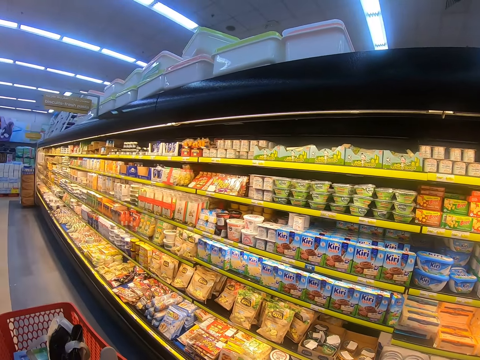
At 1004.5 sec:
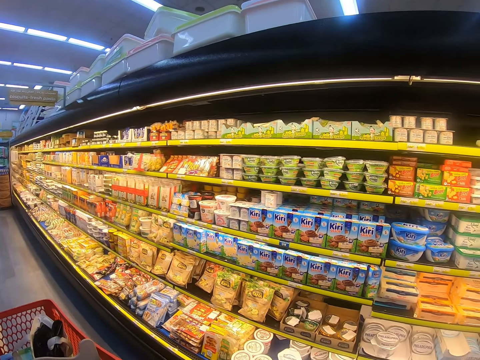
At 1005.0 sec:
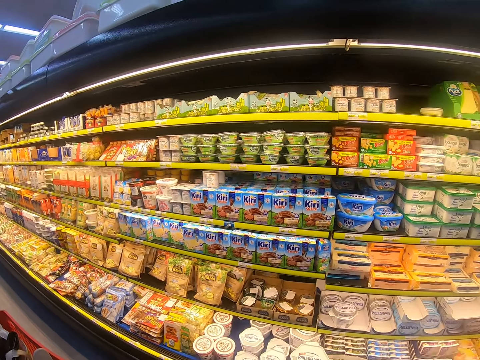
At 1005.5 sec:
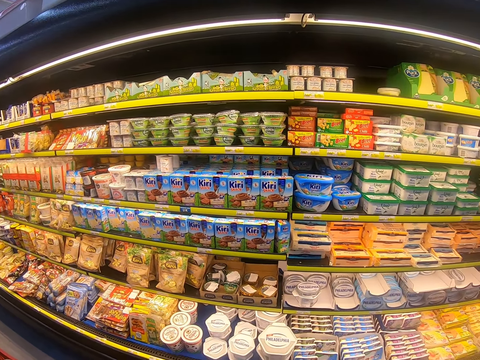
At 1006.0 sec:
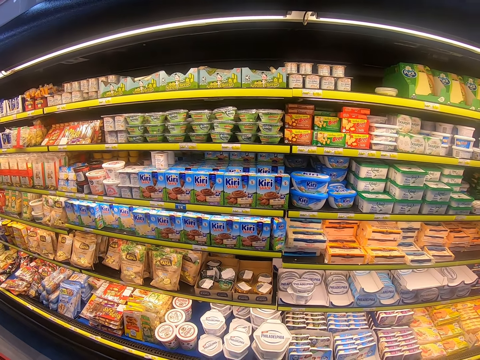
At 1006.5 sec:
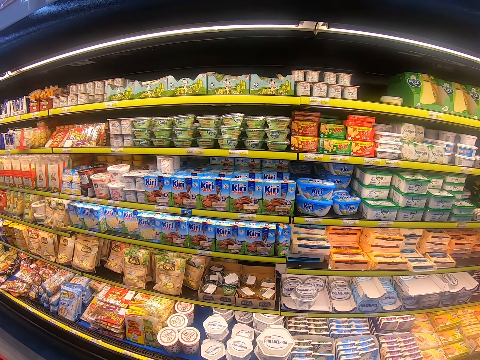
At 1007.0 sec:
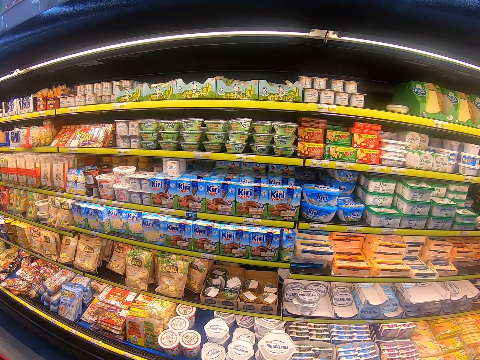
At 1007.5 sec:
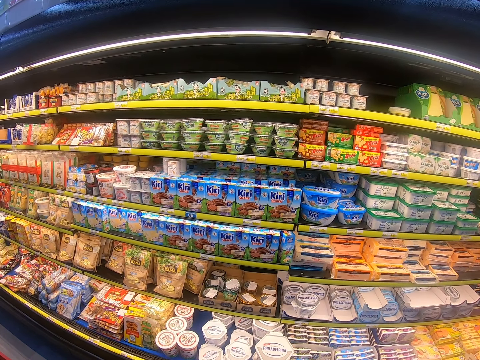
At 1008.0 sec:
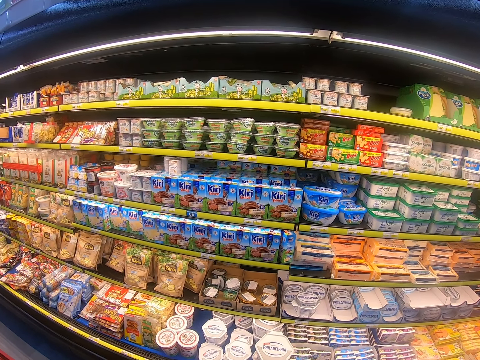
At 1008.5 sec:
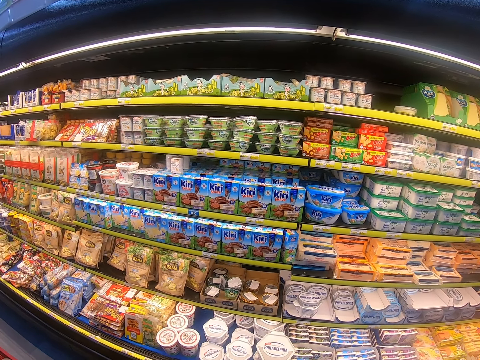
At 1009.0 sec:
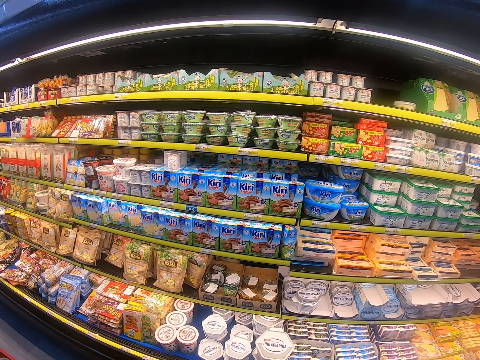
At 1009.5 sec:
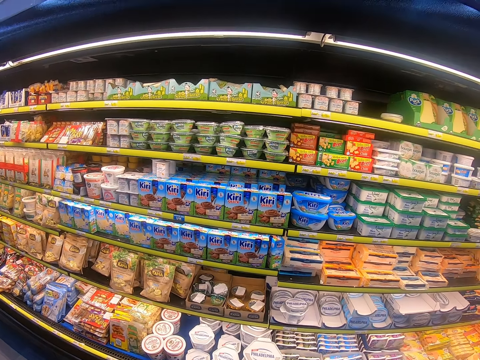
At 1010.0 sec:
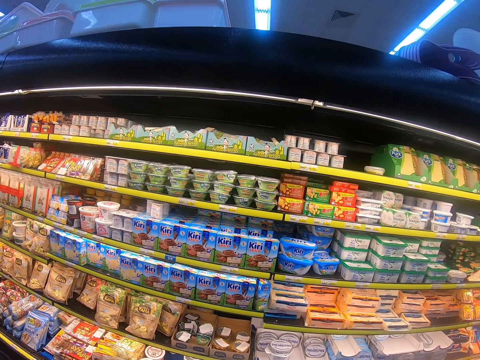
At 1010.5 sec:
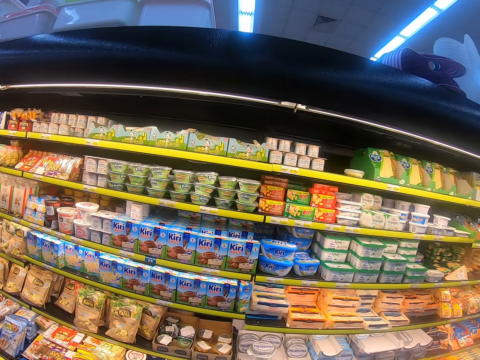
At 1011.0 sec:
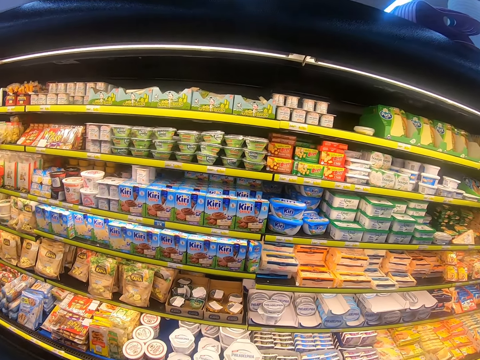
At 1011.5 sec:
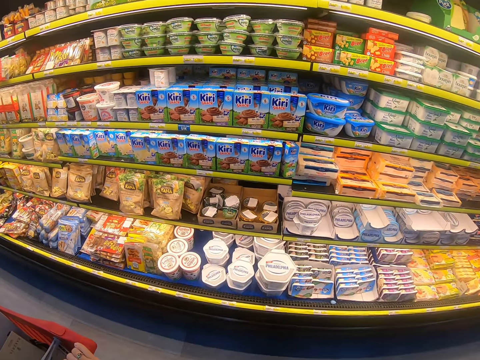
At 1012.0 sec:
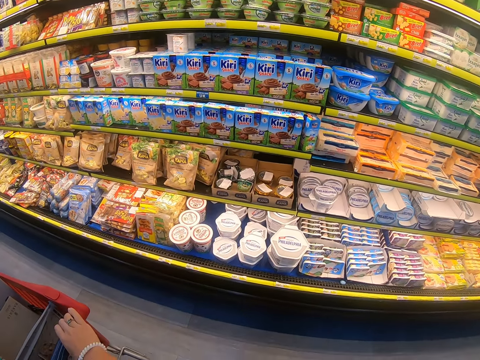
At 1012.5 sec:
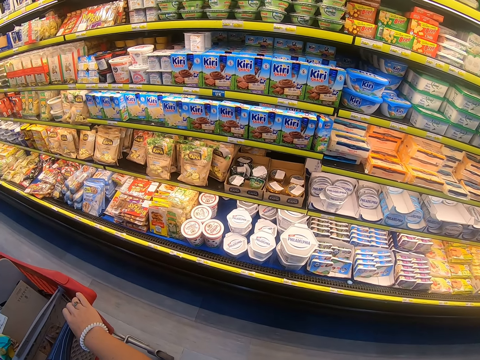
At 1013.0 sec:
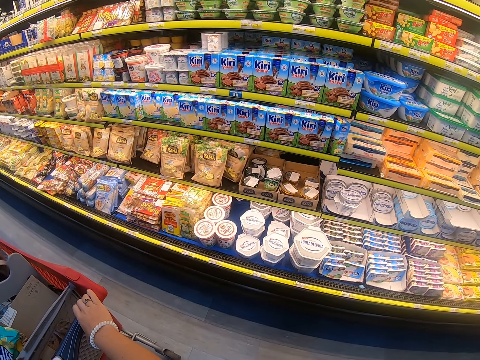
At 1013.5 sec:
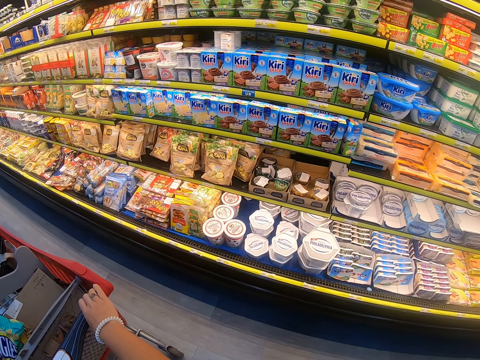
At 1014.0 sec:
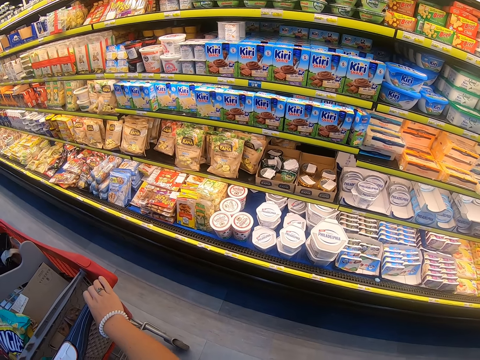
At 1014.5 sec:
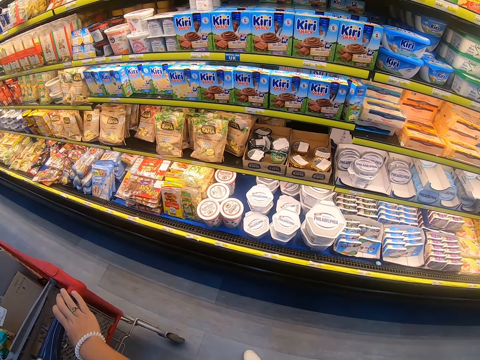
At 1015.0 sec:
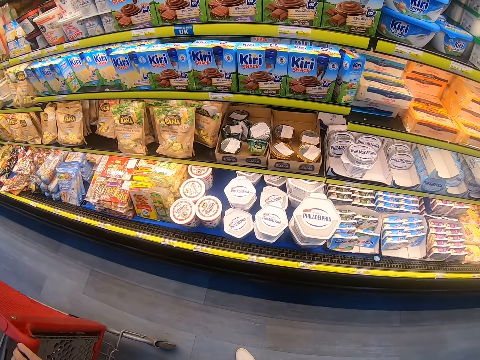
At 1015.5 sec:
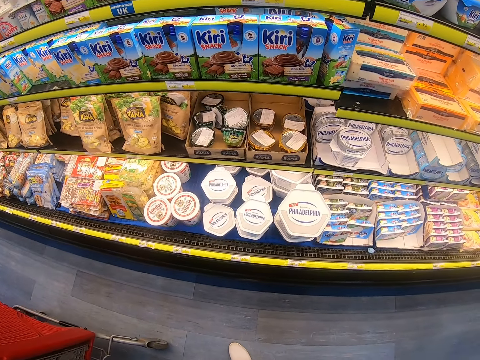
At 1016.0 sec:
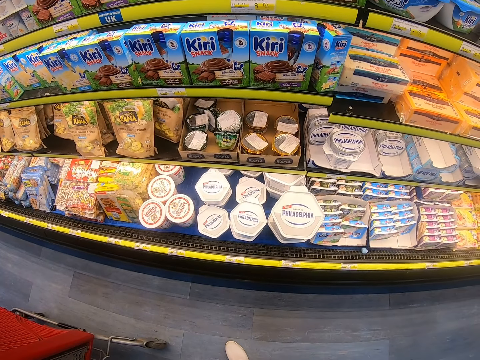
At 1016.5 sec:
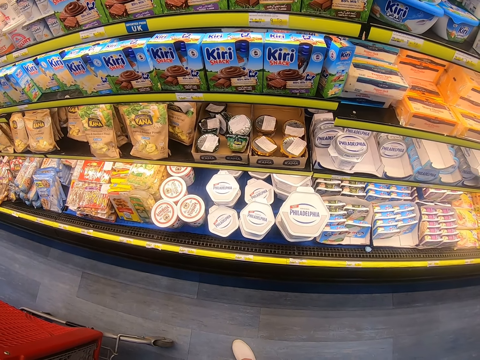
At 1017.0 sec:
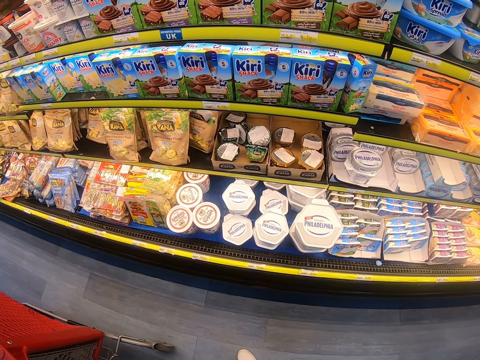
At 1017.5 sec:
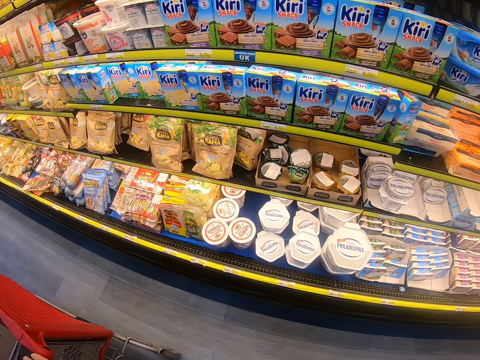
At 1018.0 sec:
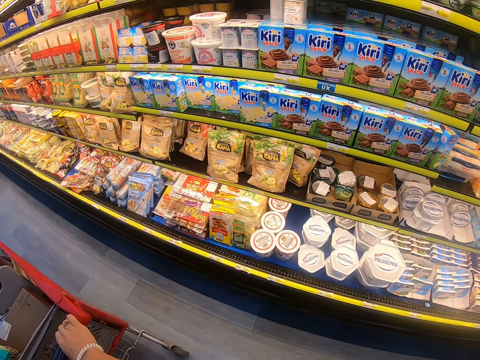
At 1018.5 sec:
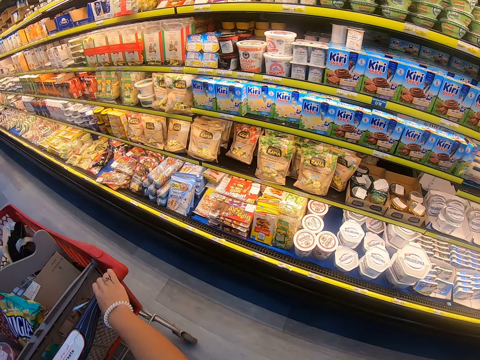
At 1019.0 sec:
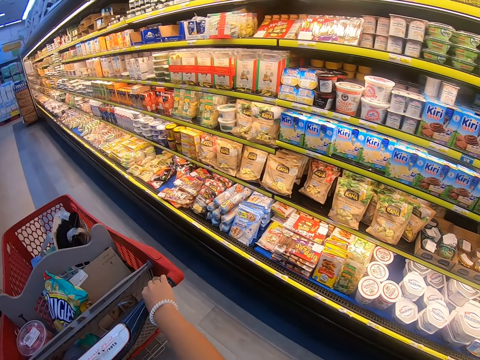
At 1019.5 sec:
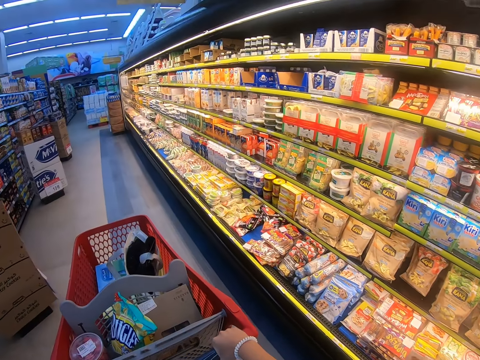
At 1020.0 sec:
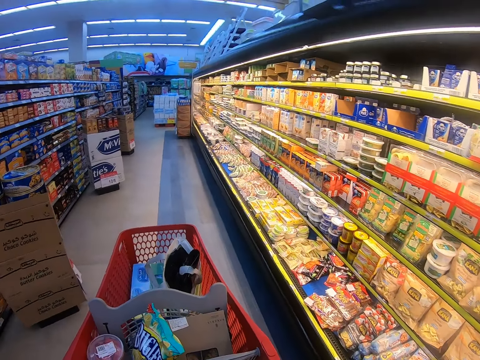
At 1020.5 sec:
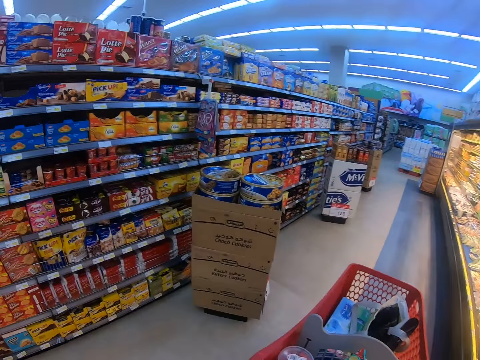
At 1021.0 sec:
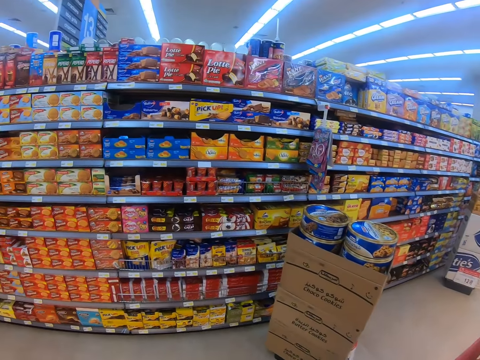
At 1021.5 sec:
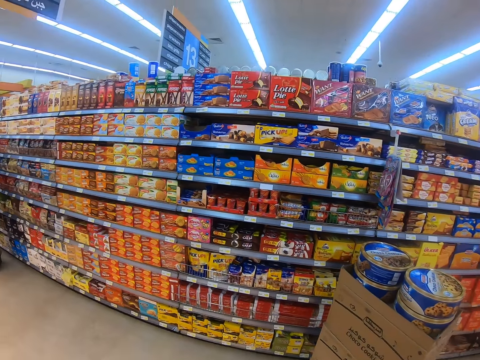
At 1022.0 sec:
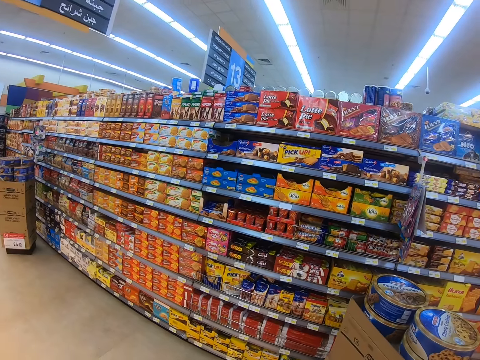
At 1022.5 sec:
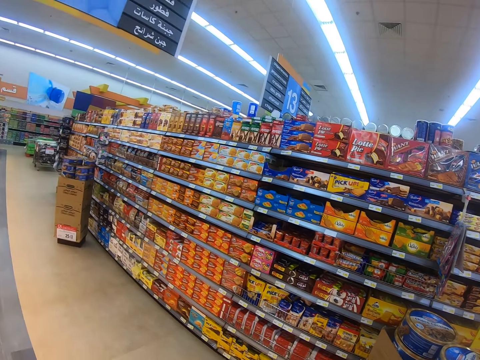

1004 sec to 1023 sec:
The camera wearer pushes the trolley. They look at the shelf. They push the trolley. They walk around the supermarket, look around the supermarket shelf and pull the trolley.

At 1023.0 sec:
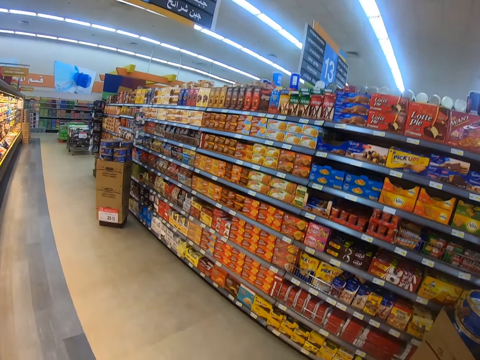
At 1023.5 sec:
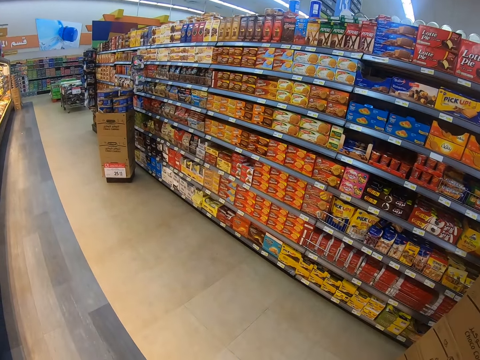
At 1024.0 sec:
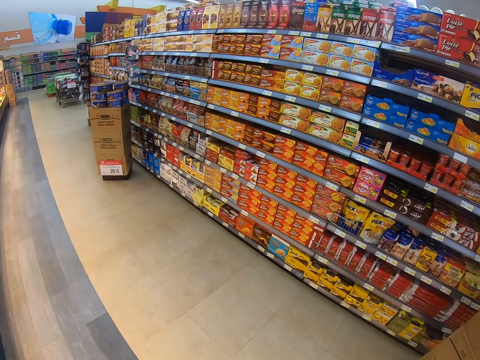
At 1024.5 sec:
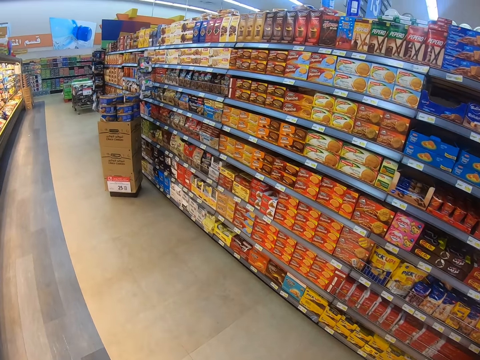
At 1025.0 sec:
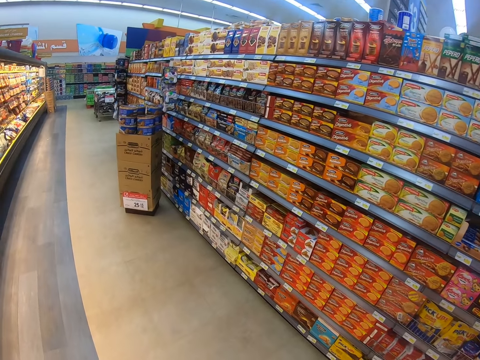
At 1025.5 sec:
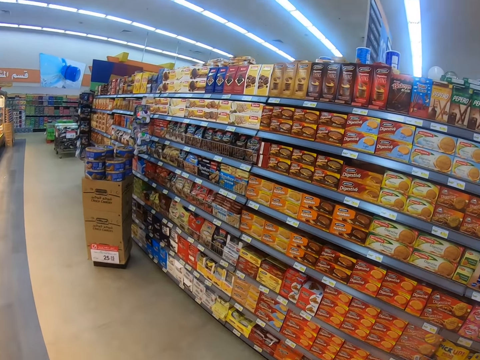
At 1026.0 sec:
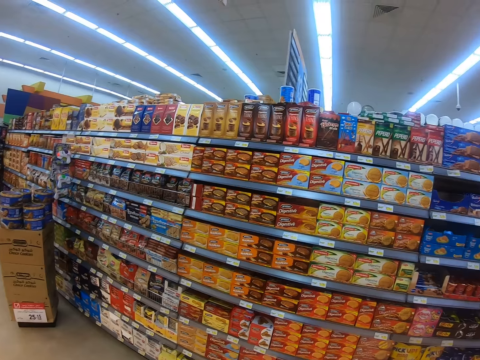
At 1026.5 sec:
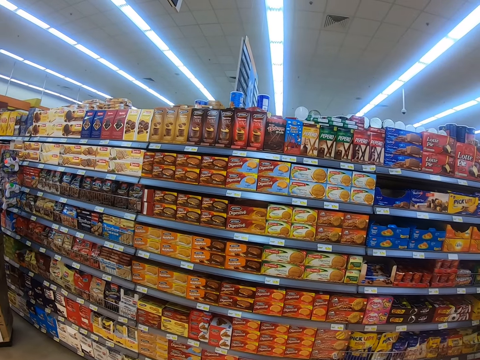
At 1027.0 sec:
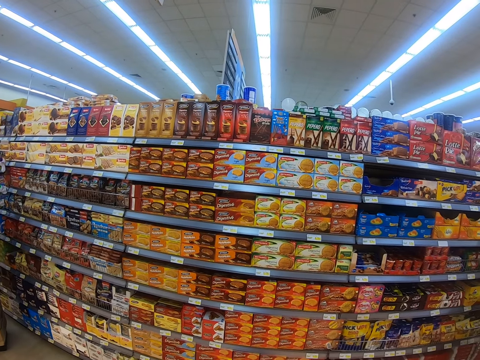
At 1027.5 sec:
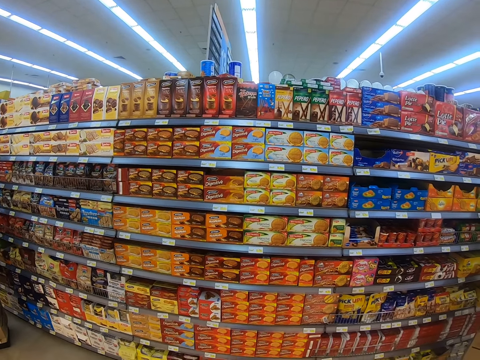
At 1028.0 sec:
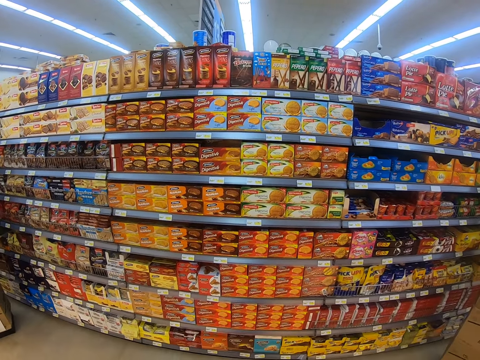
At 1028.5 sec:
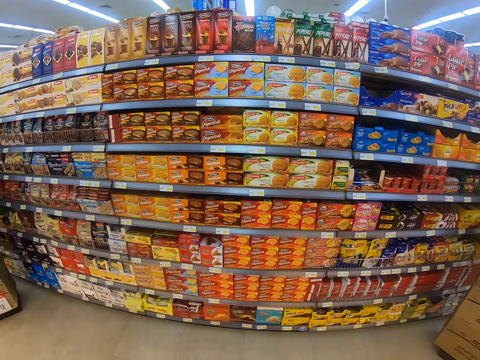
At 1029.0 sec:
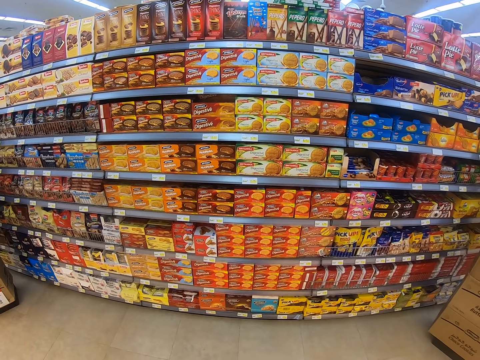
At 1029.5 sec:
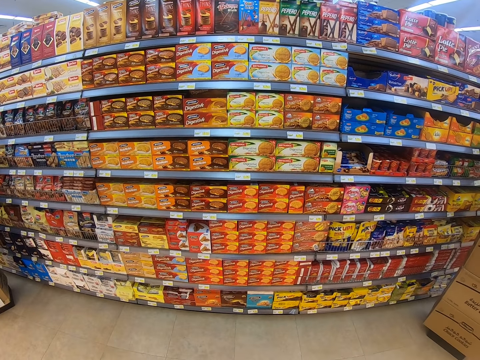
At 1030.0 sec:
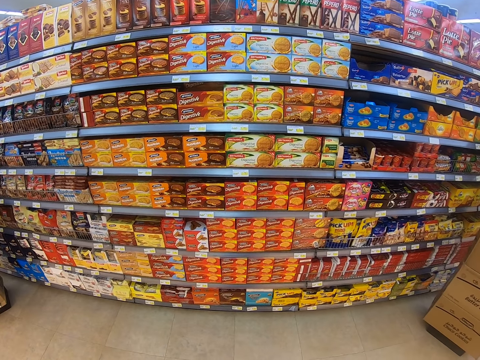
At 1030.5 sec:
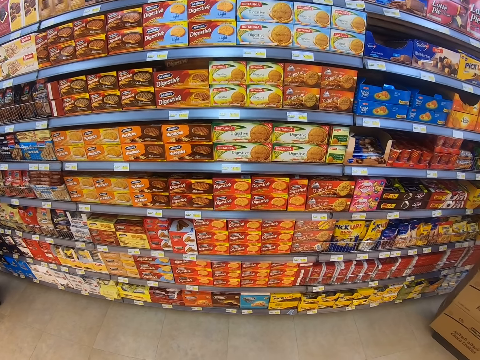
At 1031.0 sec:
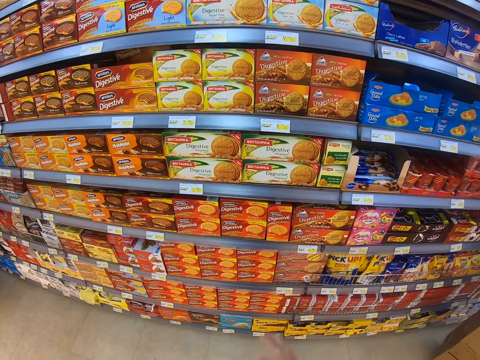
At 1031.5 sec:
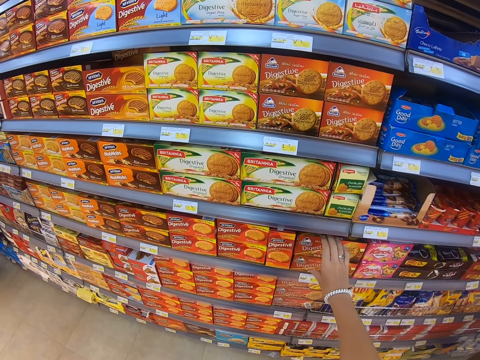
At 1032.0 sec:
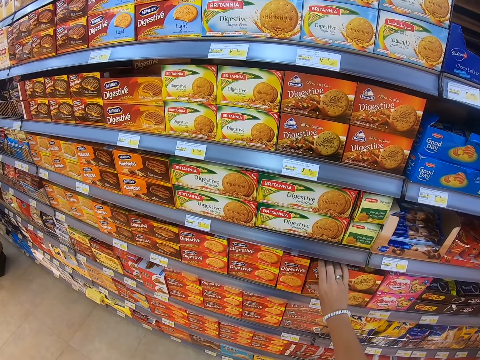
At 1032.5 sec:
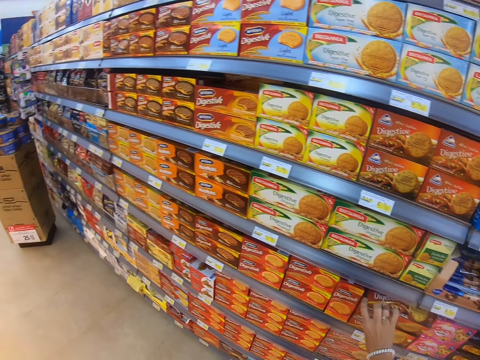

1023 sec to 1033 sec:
The camera wearer looks around the supermarket shelf and stops. They pick up the box.
